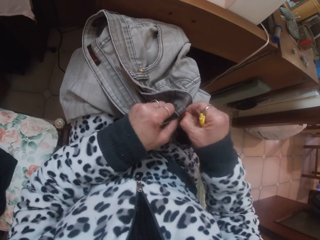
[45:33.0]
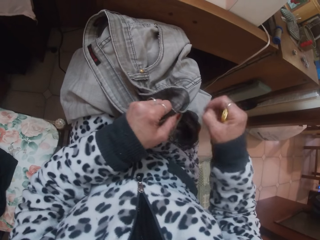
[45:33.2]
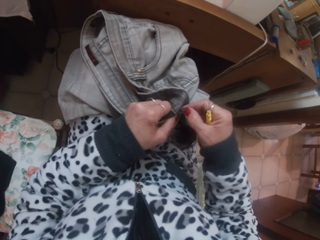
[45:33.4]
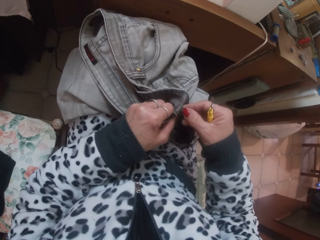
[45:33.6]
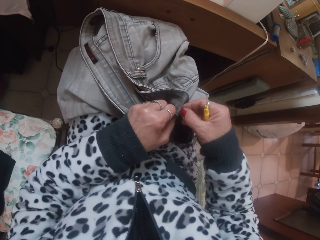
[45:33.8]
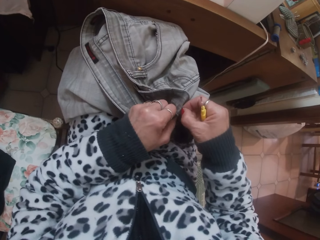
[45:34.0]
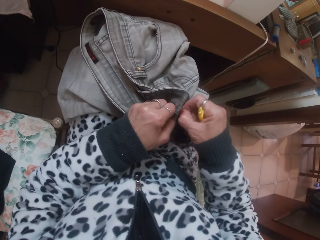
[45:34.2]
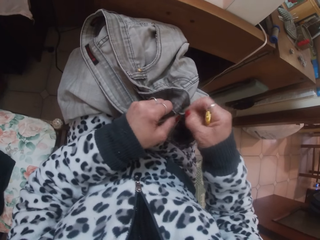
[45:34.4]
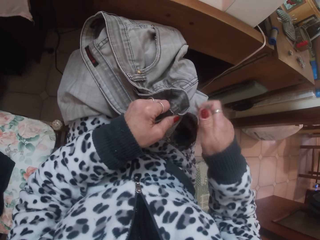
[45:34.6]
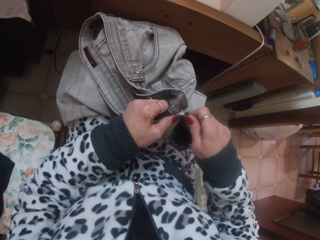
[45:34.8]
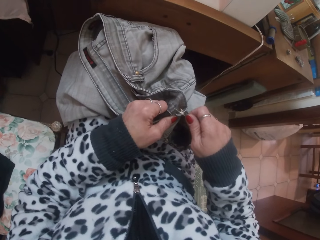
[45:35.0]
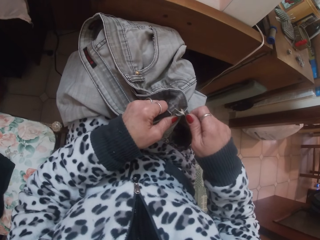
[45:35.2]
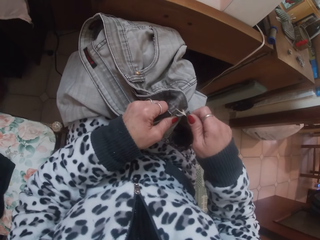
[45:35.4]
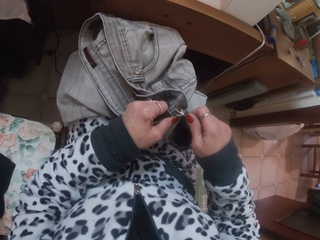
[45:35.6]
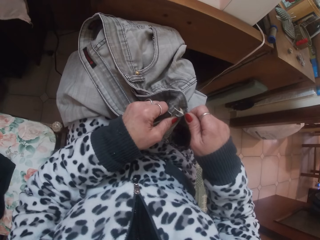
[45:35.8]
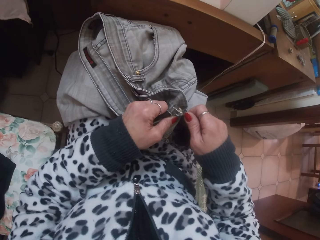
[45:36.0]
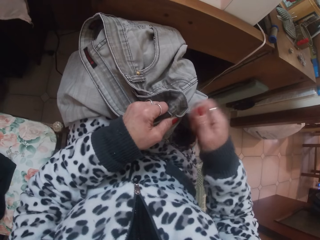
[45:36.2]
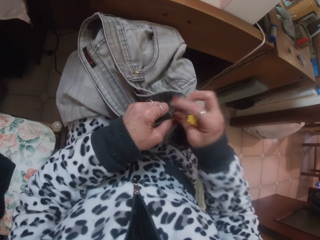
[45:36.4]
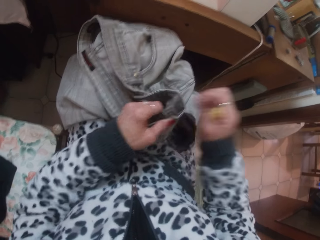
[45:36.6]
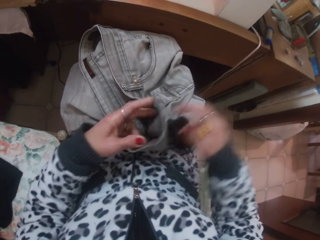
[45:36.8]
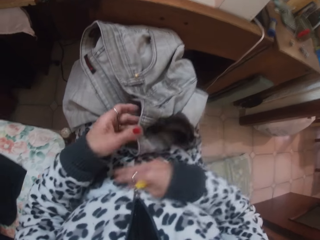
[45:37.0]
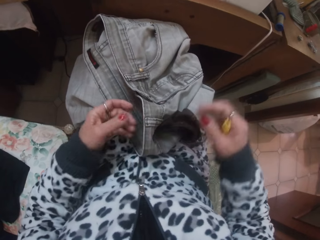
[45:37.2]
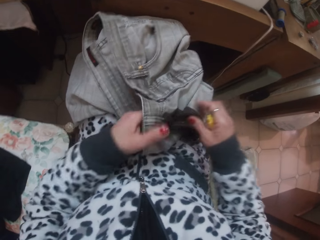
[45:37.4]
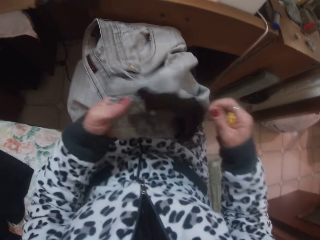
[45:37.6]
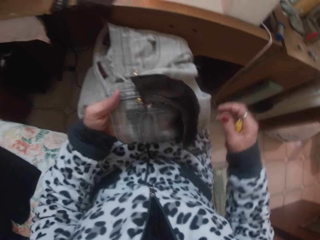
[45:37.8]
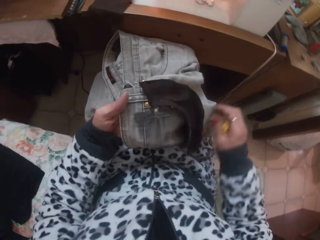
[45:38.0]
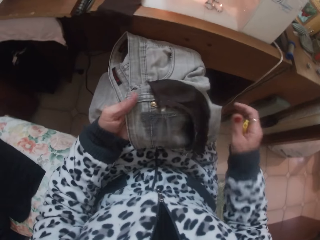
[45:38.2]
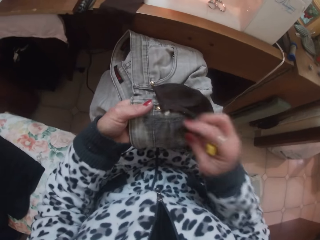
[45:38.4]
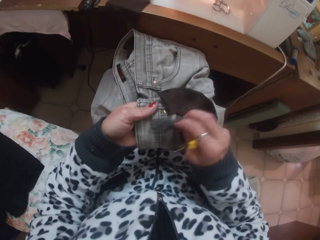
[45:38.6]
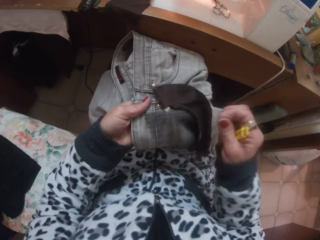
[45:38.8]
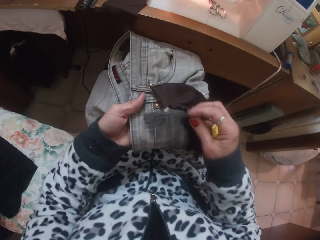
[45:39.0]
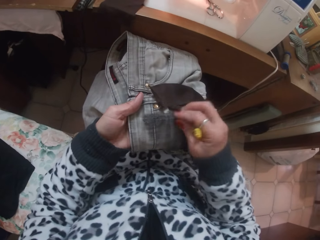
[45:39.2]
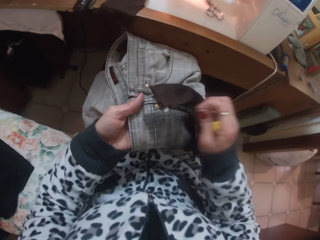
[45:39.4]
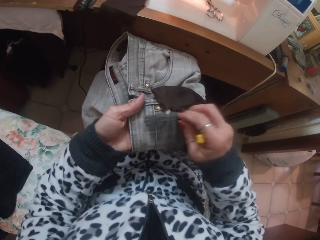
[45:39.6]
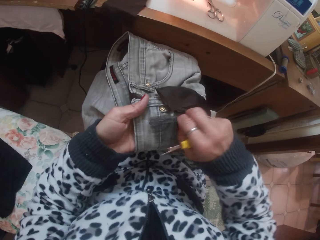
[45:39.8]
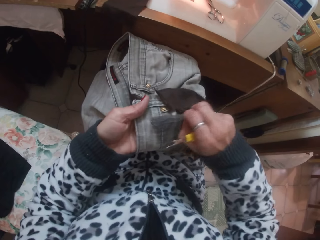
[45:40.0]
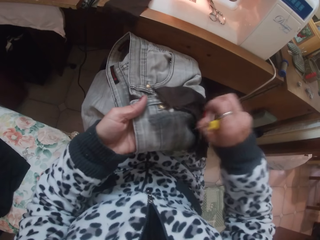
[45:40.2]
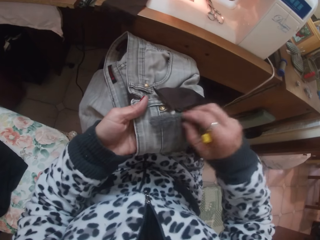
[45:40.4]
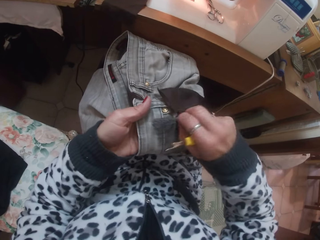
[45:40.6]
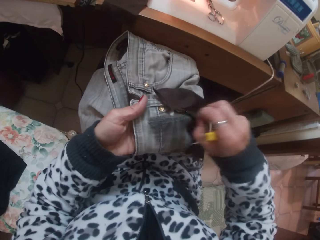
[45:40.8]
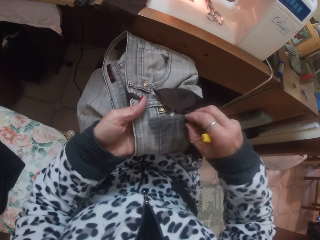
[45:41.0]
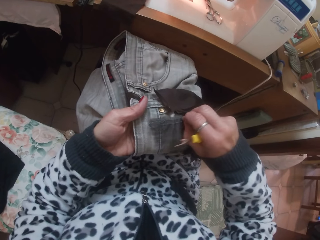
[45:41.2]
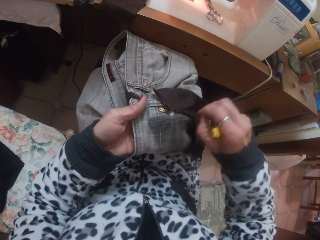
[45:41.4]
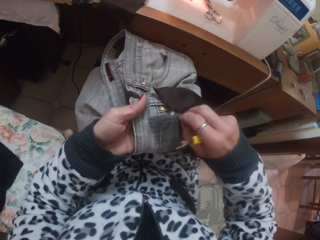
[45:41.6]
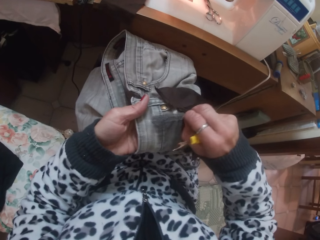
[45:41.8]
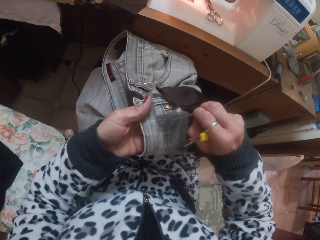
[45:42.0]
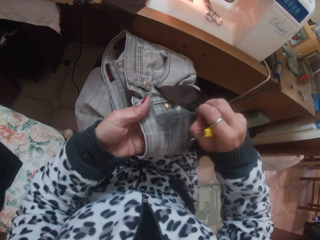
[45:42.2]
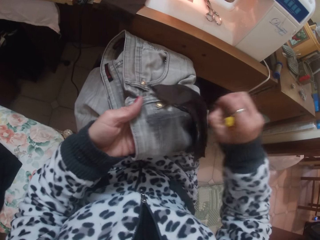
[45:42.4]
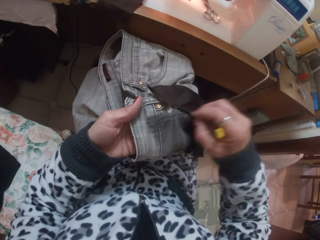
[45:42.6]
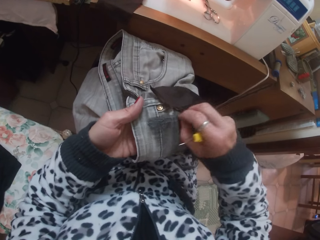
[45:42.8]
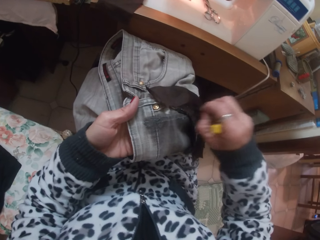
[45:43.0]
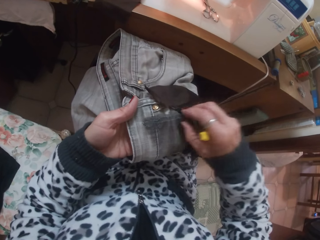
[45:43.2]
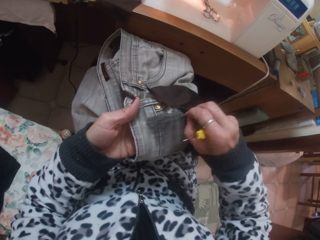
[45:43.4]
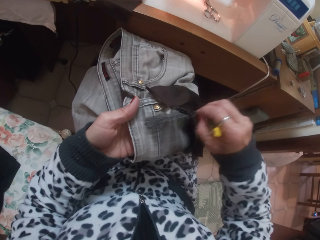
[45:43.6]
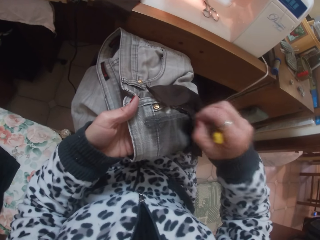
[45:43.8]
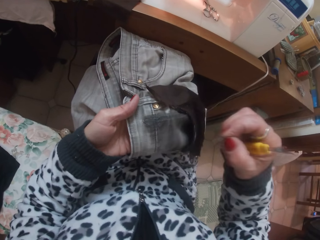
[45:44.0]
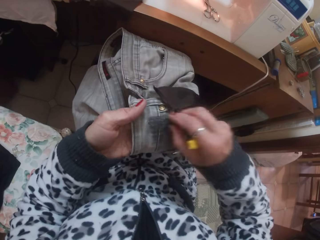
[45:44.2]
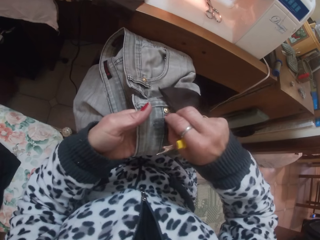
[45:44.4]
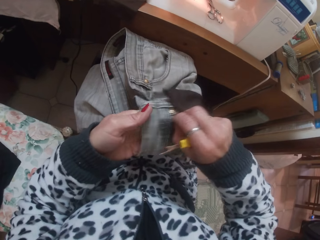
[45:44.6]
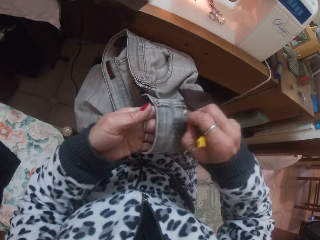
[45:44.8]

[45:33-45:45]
The camera wearer picks loose threads on the jean with her right hand.

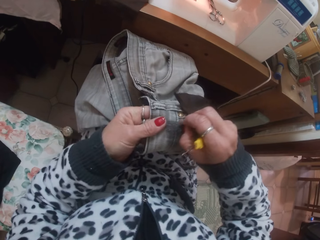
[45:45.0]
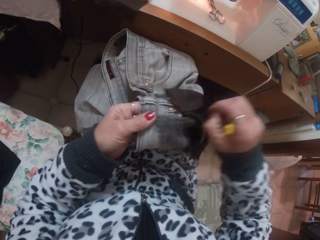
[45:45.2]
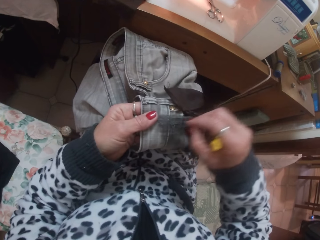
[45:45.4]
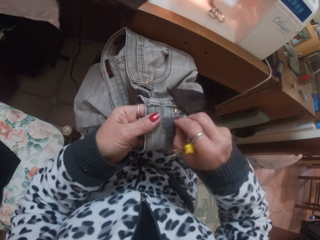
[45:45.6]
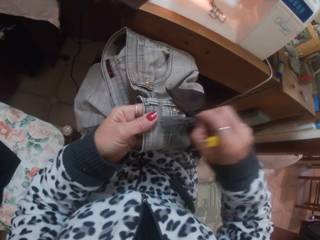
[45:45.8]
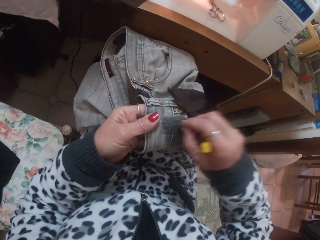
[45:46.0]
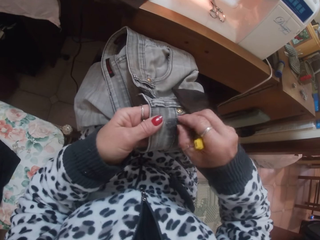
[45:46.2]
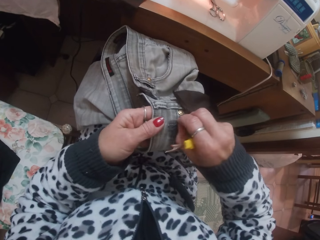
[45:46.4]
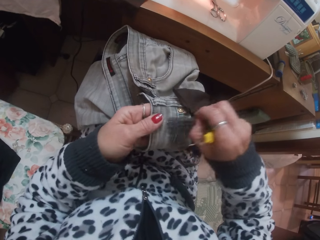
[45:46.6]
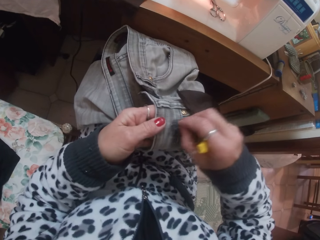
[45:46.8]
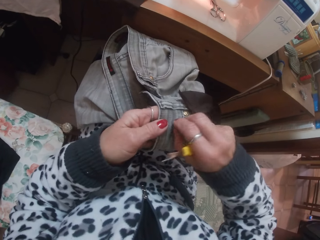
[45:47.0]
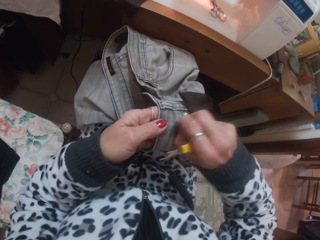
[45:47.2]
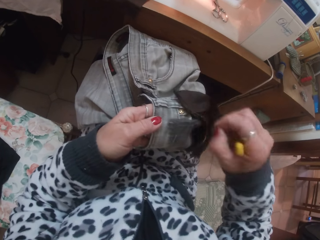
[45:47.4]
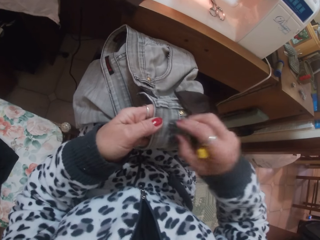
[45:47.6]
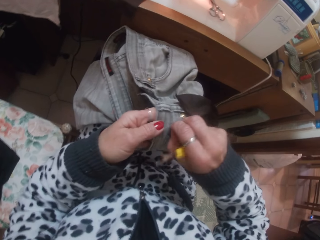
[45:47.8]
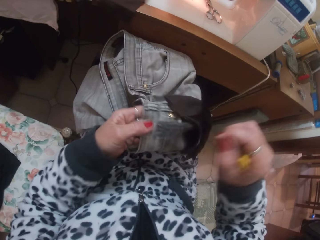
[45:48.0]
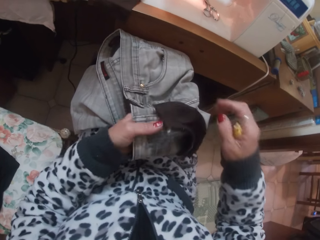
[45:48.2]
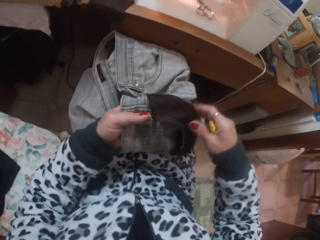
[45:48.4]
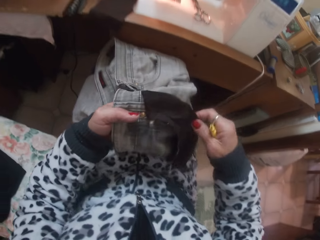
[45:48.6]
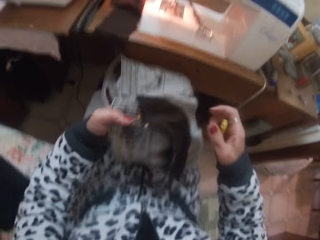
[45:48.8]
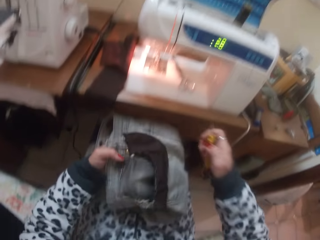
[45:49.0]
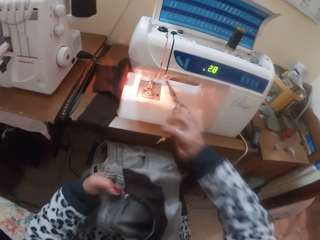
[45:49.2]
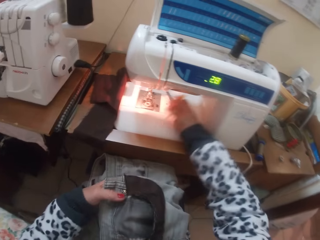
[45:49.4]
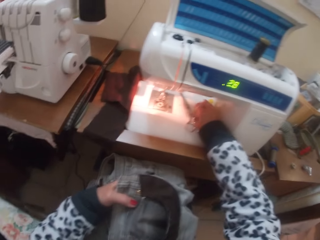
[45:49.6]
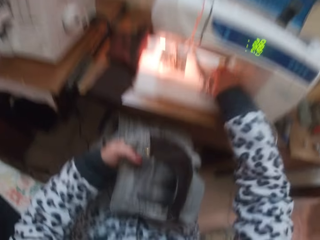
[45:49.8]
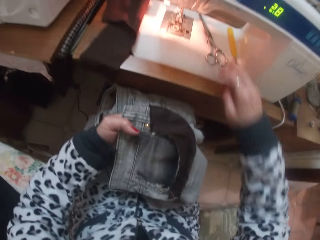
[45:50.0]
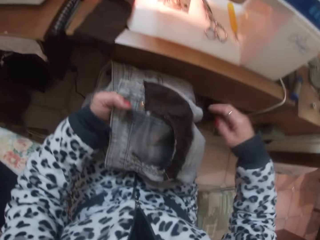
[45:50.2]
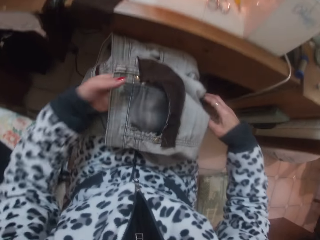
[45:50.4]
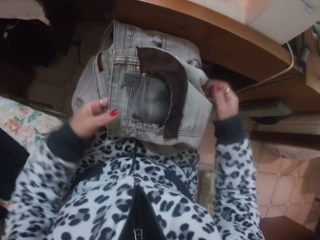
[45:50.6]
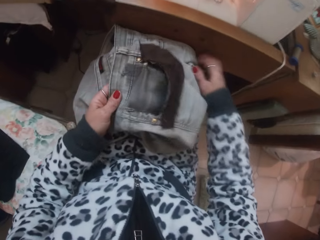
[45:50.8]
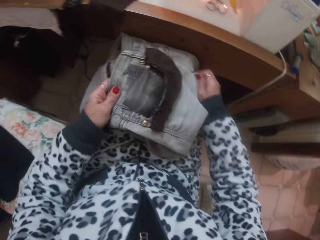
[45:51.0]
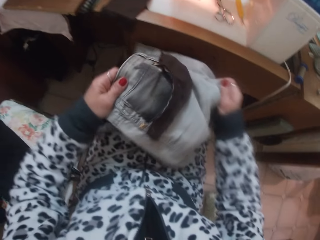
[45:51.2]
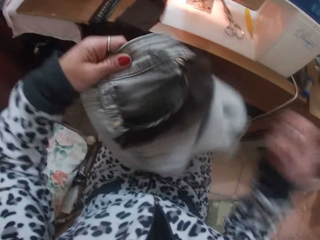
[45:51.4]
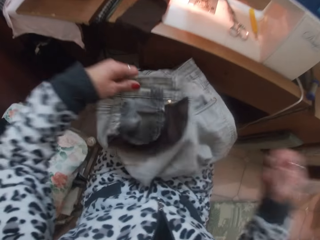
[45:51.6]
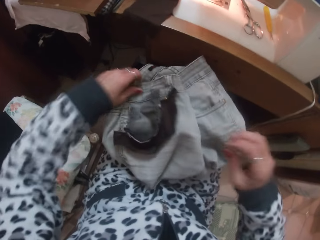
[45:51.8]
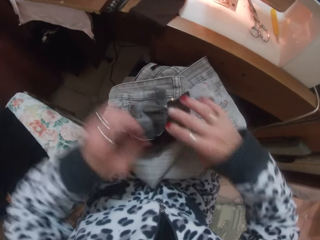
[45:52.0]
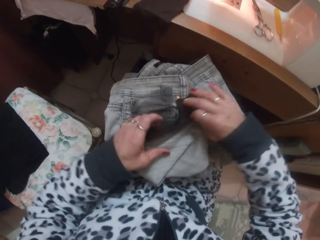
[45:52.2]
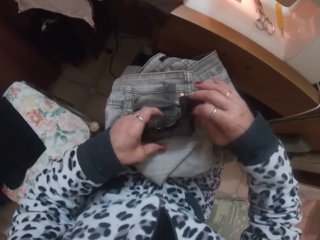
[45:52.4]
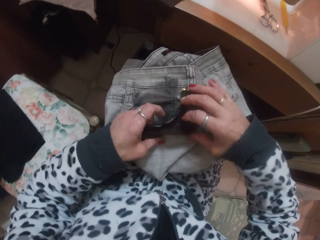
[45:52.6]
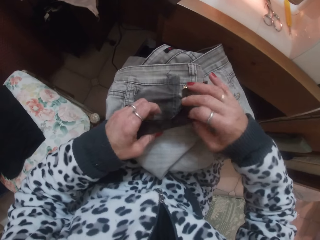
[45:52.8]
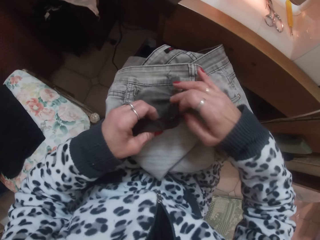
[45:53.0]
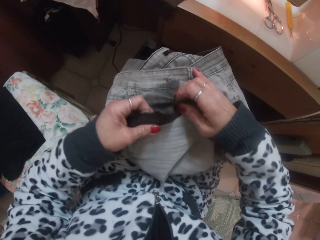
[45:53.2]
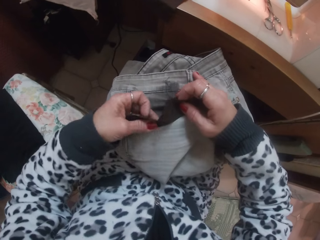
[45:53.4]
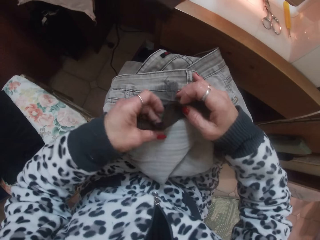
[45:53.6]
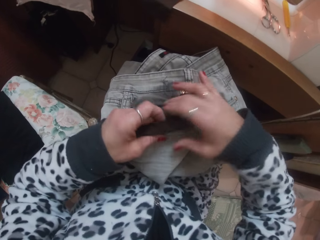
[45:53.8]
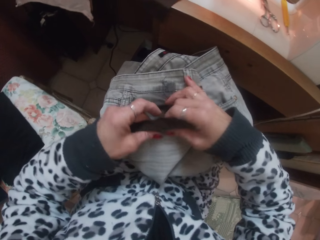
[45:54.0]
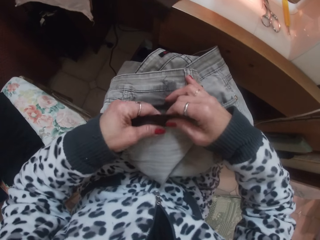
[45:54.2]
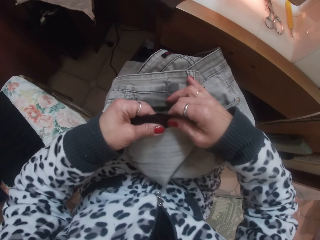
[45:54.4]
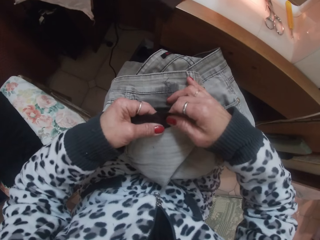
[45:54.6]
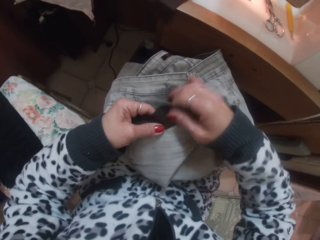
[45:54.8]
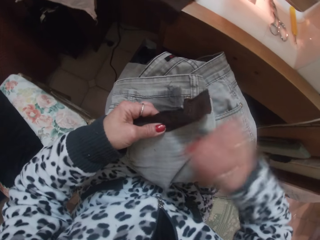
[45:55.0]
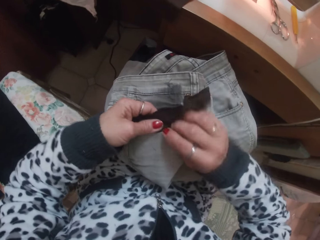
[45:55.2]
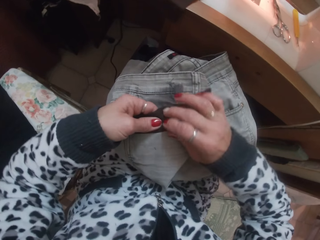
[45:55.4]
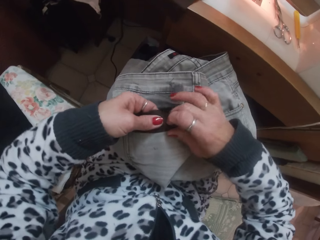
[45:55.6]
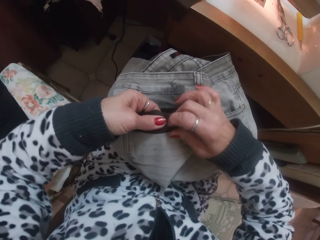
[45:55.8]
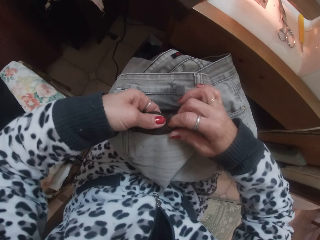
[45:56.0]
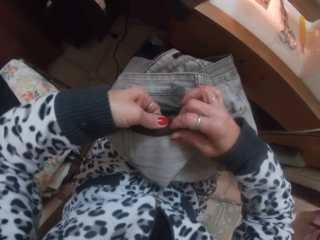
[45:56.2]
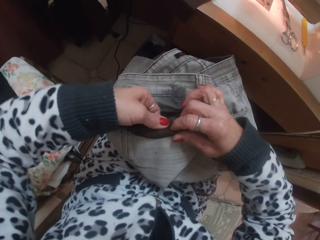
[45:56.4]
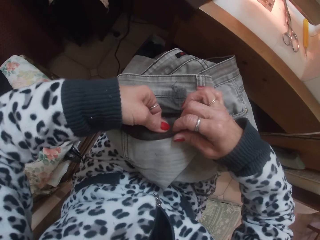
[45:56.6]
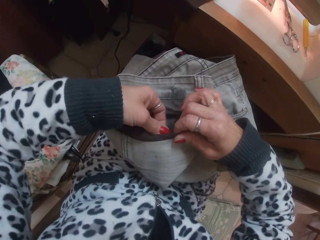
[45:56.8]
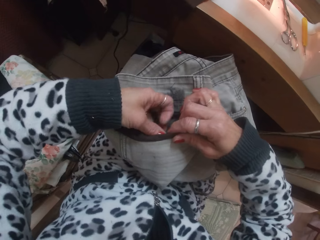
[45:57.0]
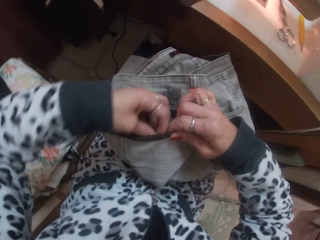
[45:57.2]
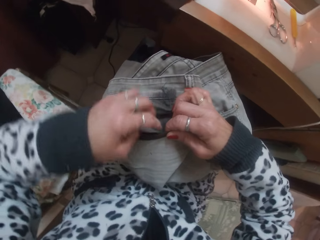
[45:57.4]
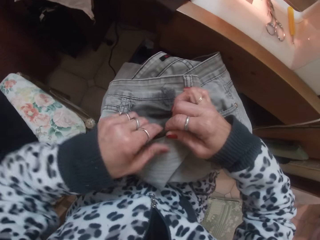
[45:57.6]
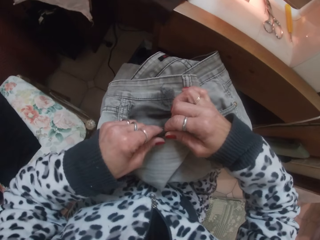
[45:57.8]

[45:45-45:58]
The camera wearer drops the seam picker on the sewing bed with her right hand. She adjusts the jean with both hands. She lifts the cloth. She makes the cloth. She tucks a fabric into the pocket of the jean with both hands.
